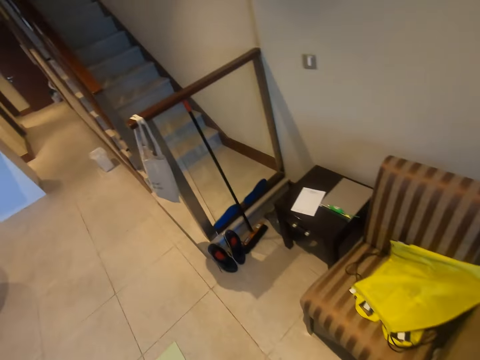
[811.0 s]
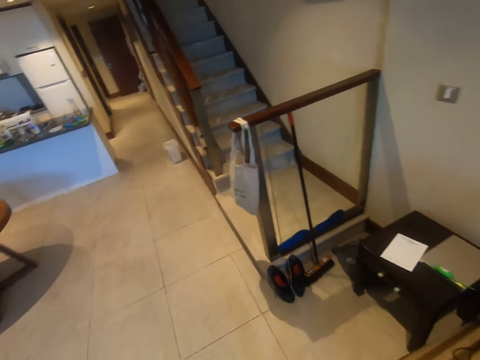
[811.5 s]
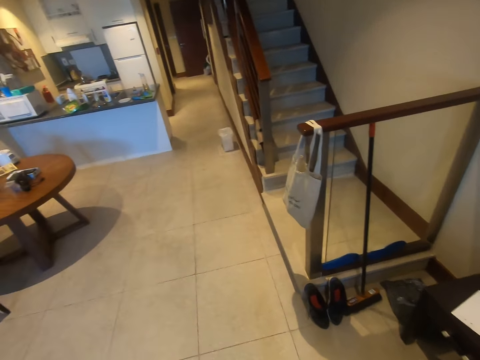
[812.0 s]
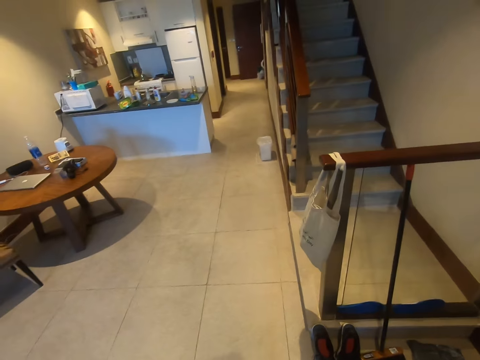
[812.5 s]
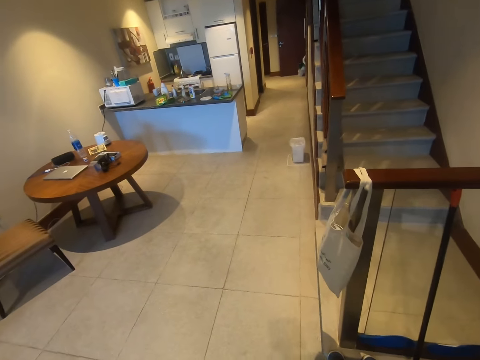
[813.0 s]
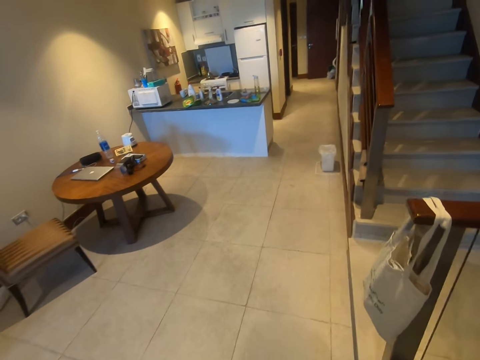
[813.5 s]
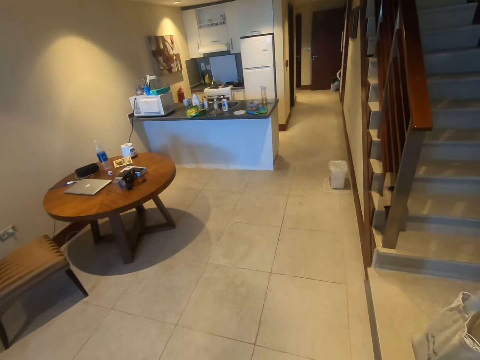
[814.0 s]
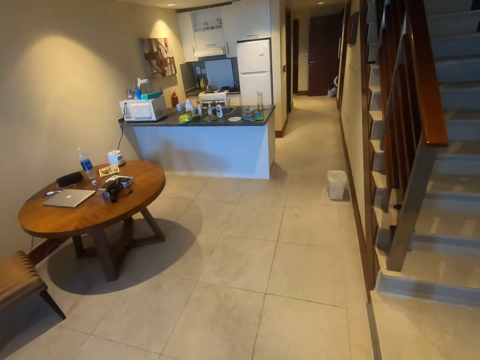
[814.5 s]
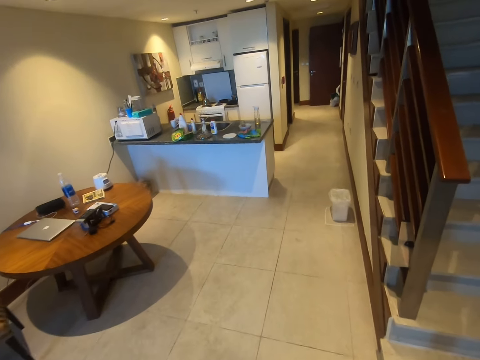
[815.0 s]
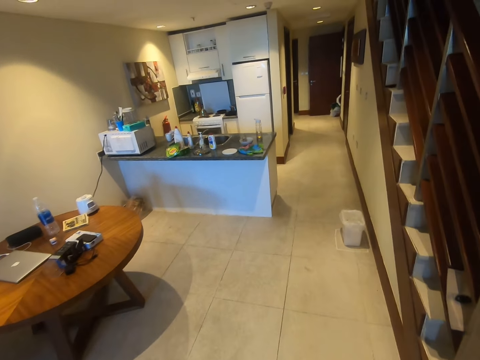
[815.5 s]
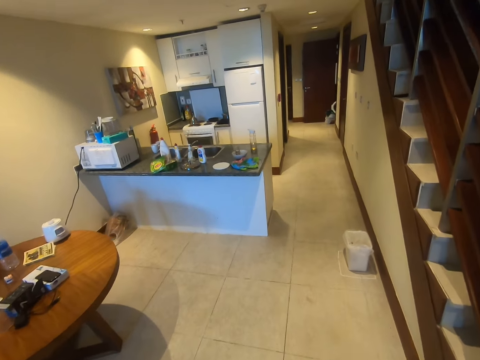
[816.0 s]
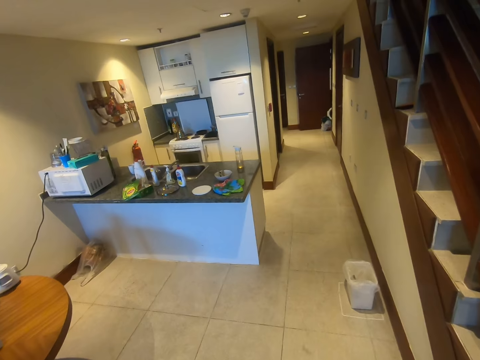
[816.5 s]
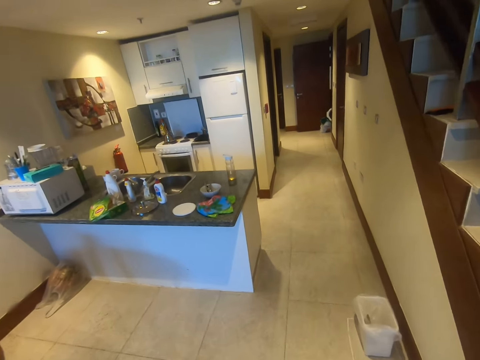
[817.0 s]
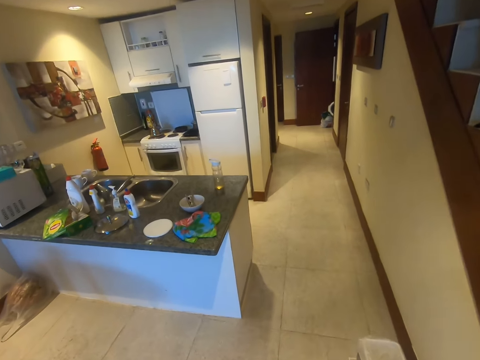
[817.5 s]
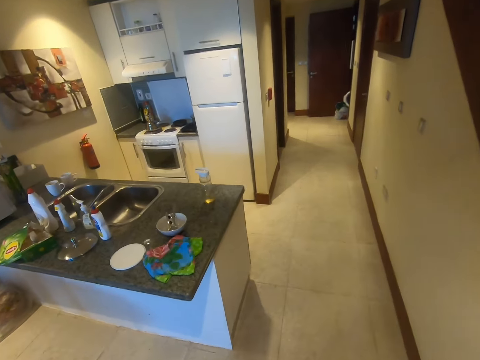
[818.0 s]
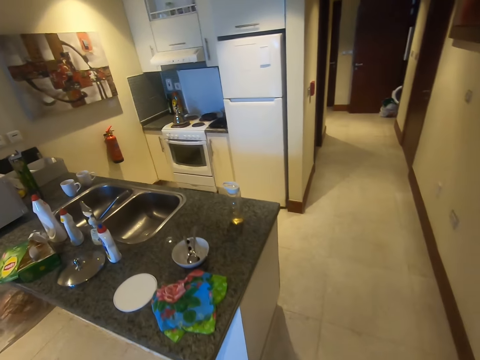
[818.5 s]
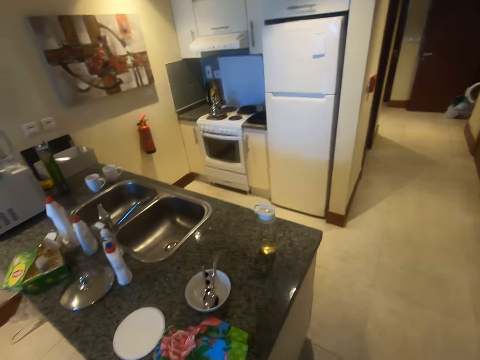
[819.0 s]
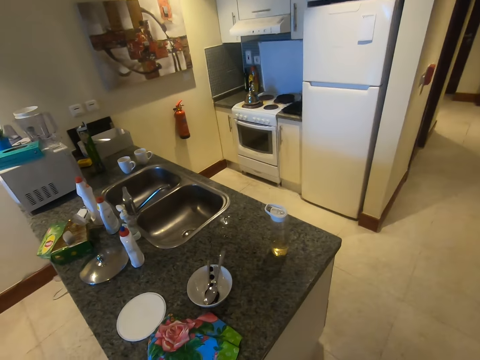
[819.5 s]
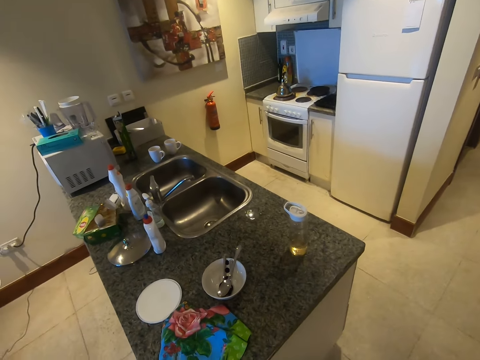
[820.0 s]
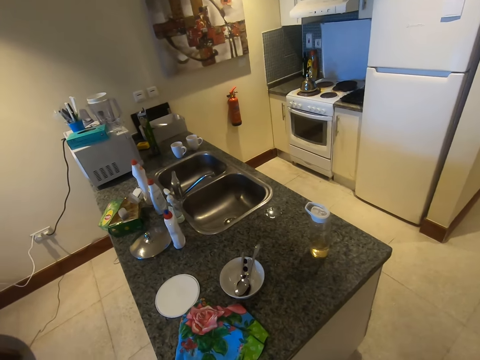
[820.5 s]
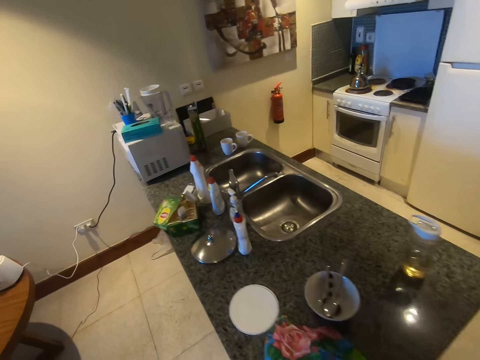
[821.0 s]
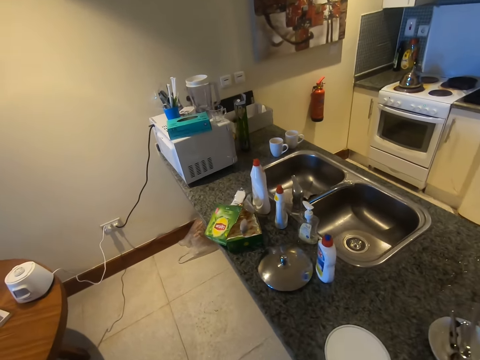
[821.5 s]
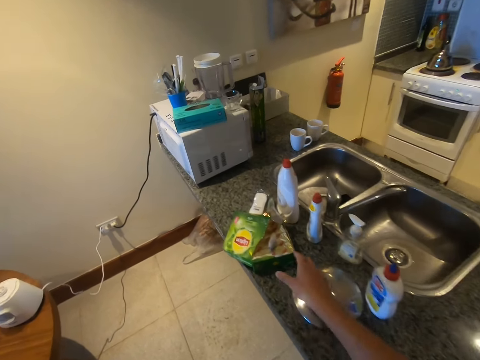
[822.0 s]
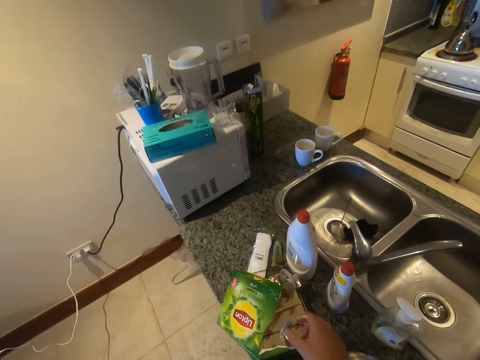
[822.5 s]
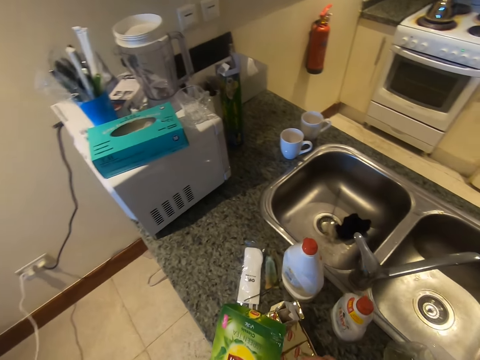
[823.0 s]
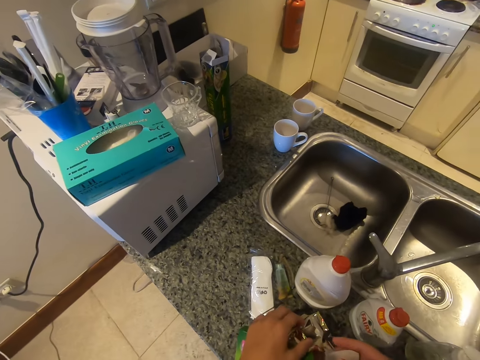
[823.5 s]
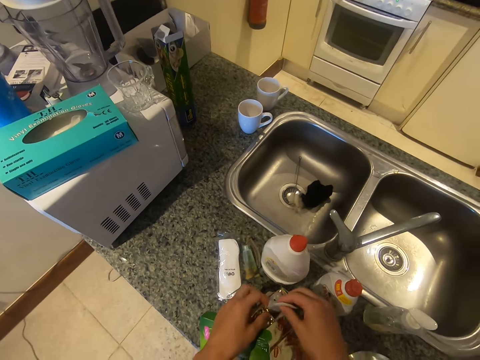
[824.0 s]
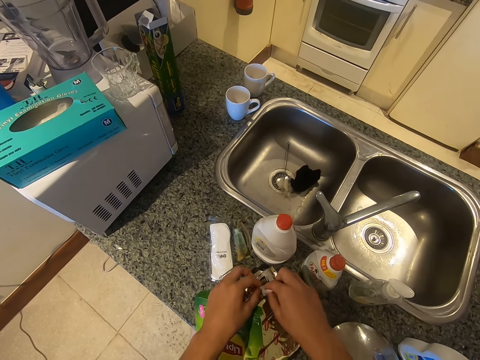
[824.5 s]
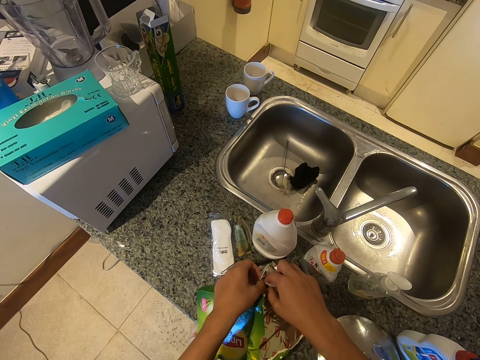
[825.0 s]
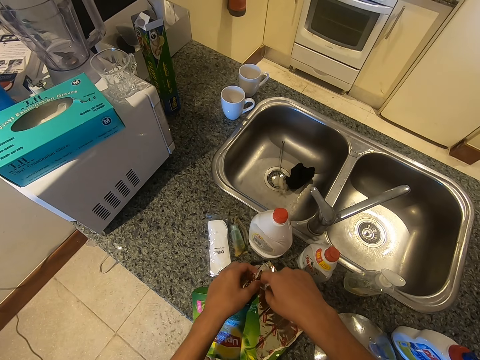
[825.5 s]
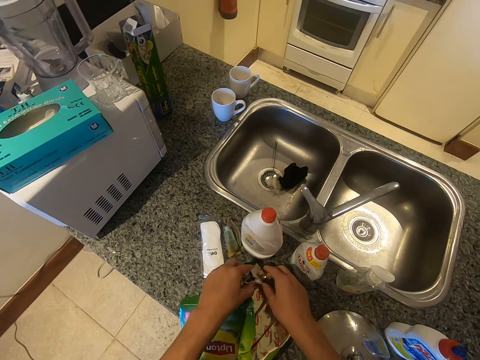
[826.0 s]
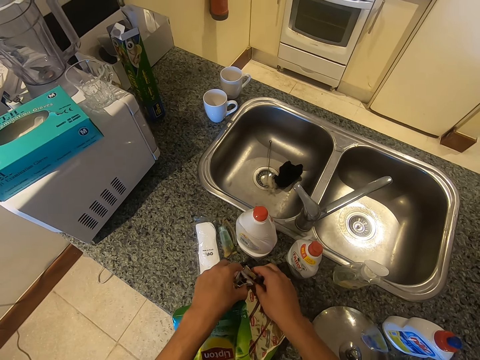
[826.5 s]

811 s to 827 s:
The camera wearer walks around the room. They take a paper. They put the teabag in the box.

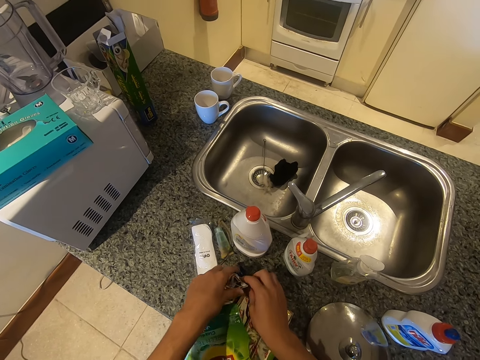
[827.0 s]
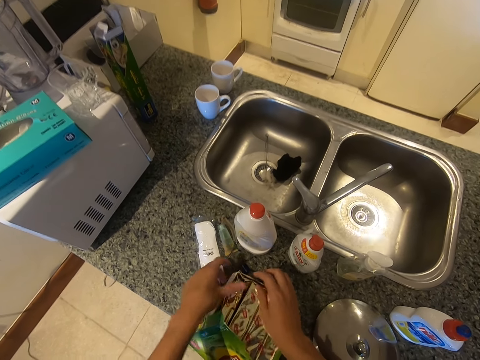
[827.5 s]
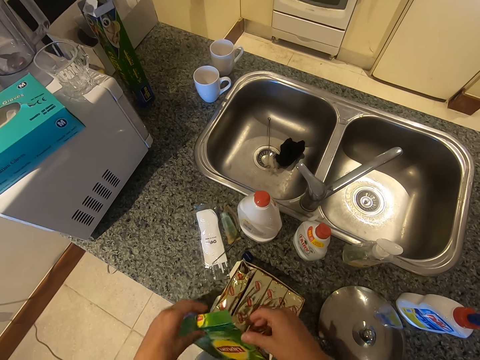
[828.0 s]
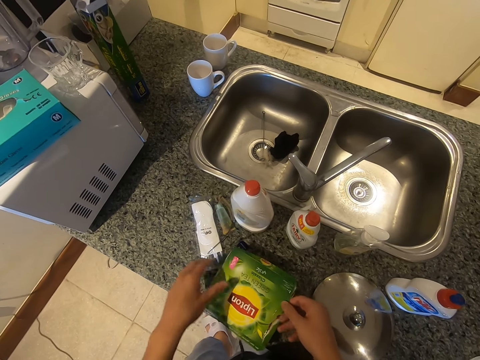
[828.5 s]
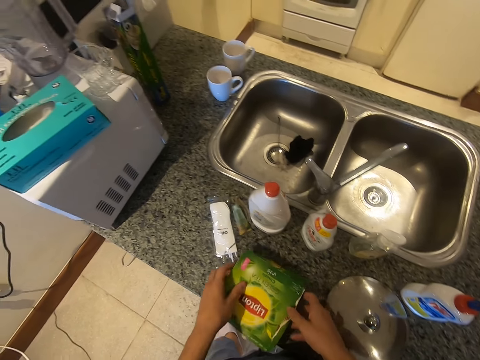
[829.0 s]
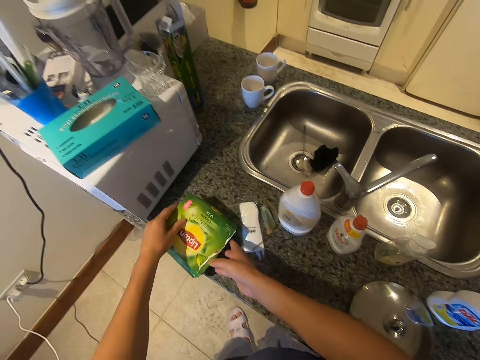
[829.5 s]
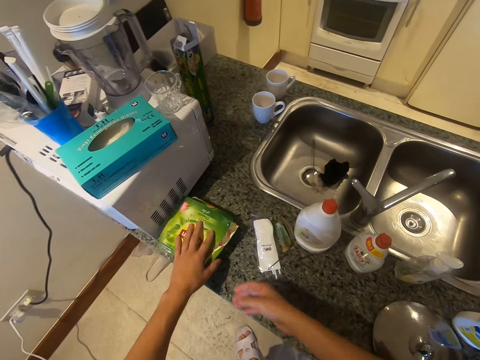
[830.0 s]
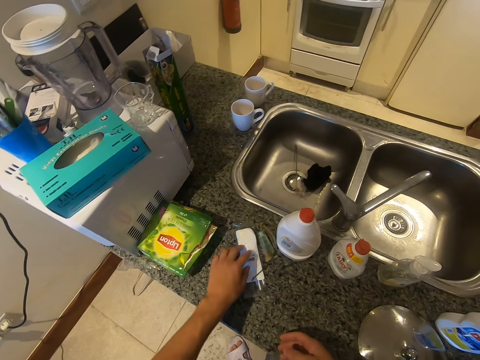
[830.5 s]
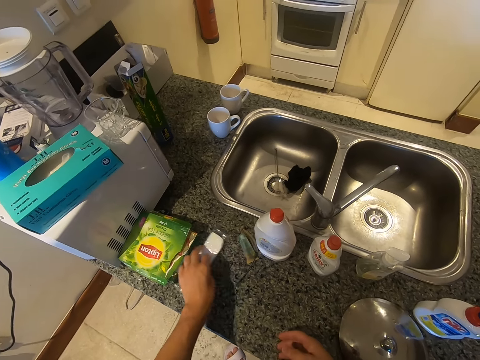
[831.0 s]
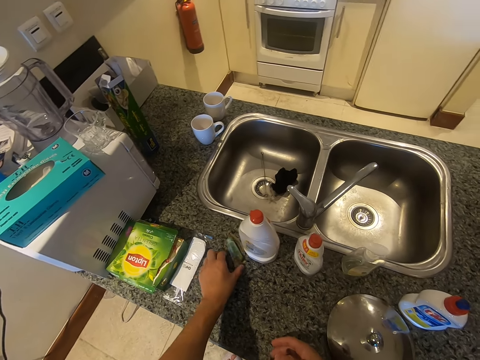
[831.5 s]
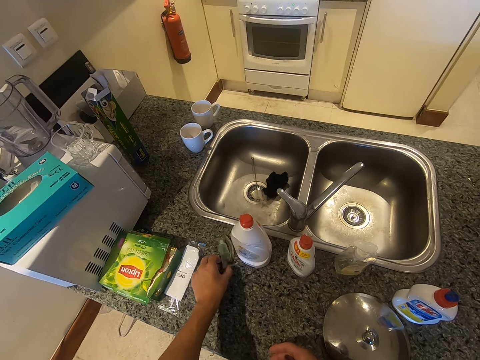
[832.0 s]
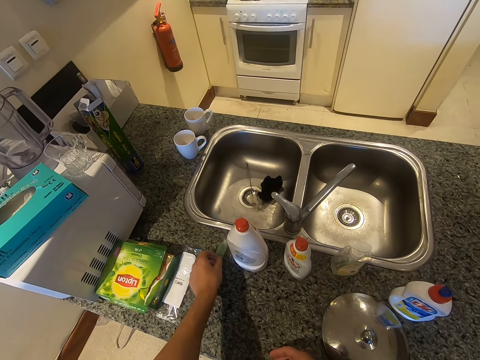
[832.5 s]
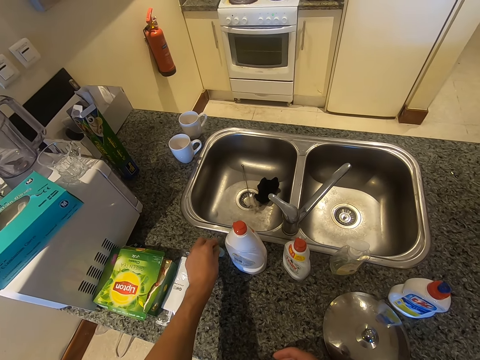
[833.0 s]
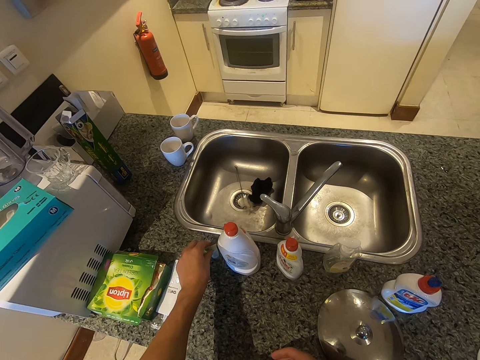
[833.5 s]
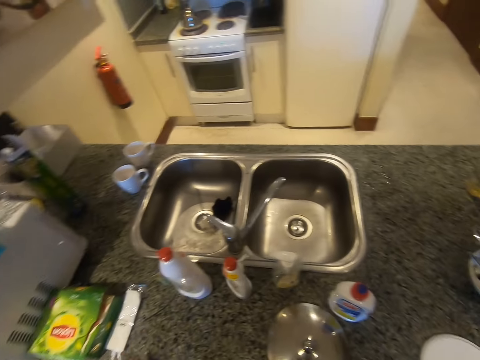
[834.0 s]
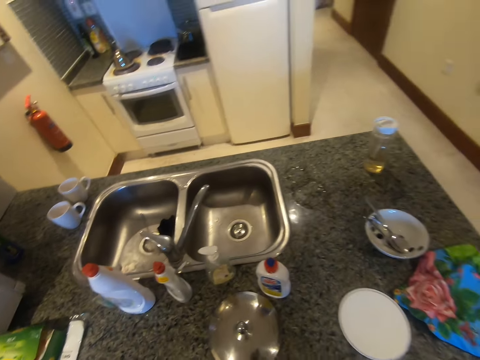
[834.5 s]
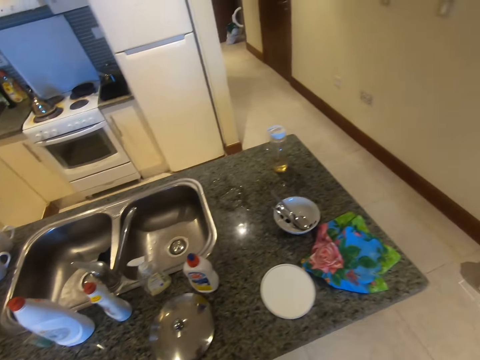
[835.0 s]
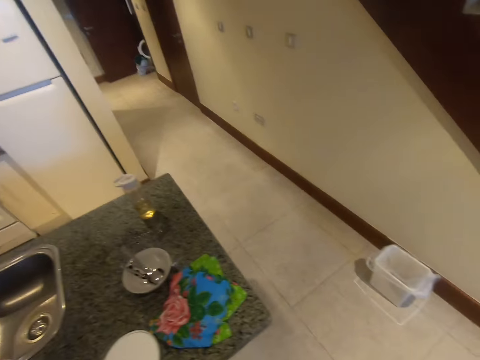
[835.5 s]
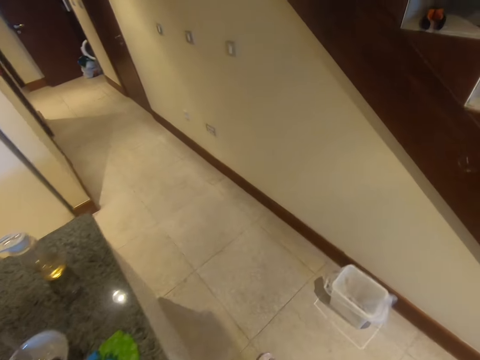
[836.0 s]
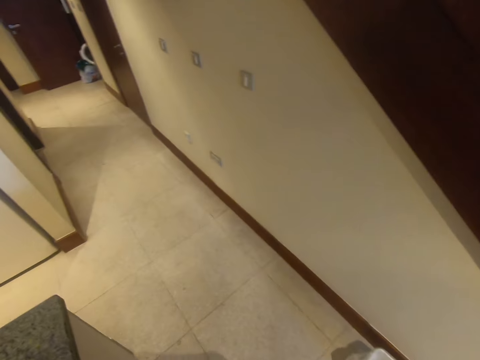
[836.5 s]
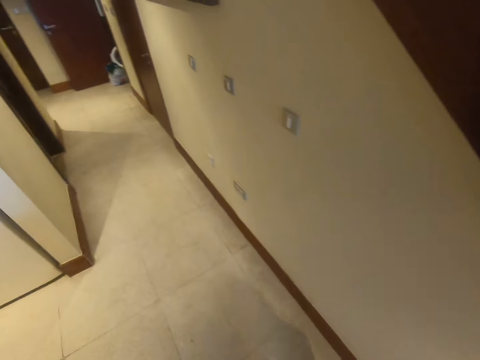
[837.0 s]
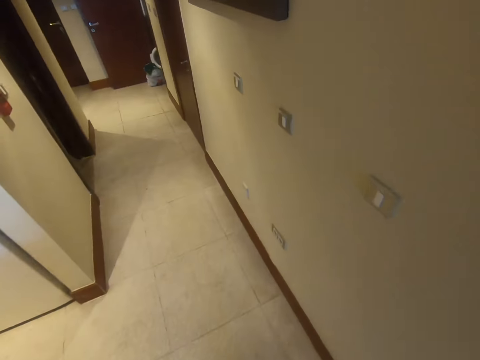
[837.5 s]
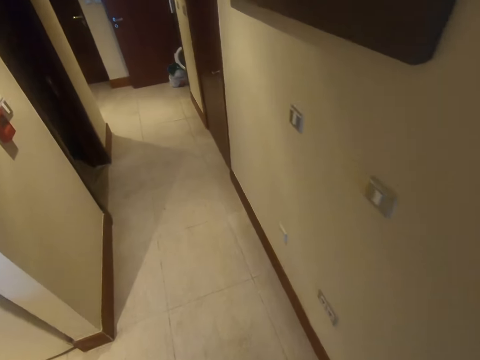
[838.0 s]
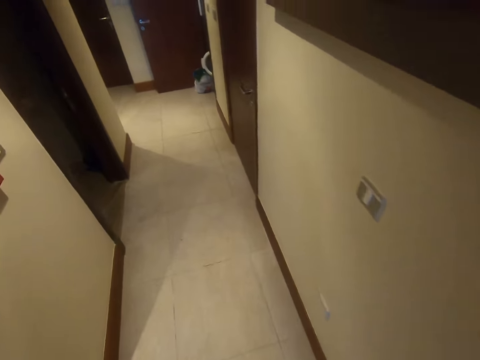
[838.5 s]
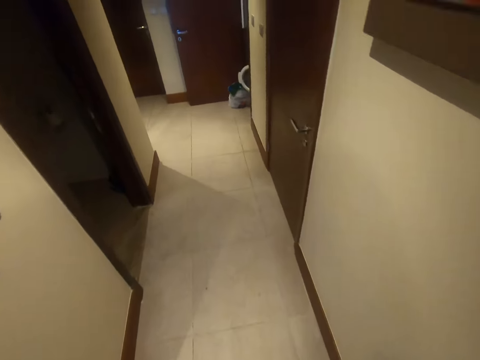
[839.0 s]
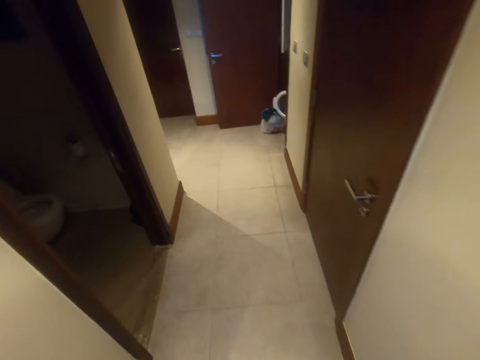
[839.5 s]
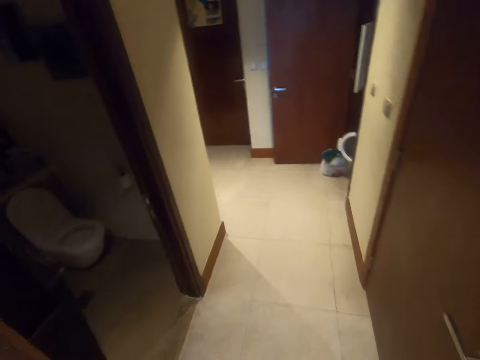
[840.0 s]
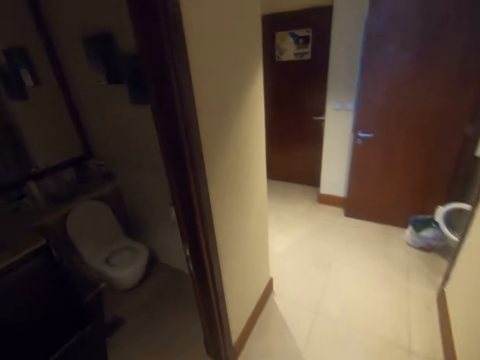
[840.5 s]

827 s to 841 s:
The camera wearer closes the box, picks the box and puts the box aside on the table. They move a paper. They move a small tube. They turn the tube. They walk around the room.
